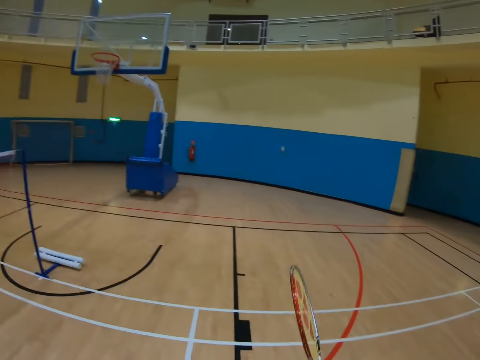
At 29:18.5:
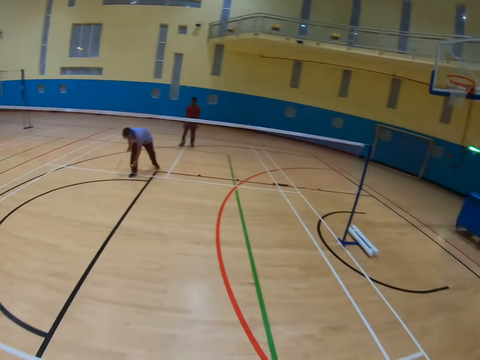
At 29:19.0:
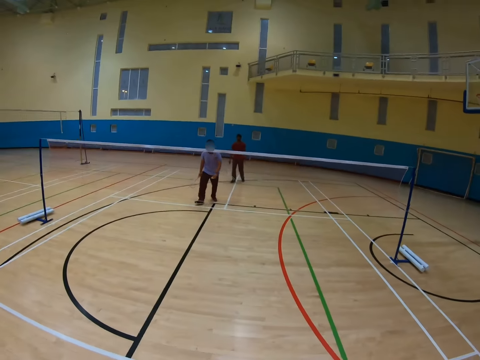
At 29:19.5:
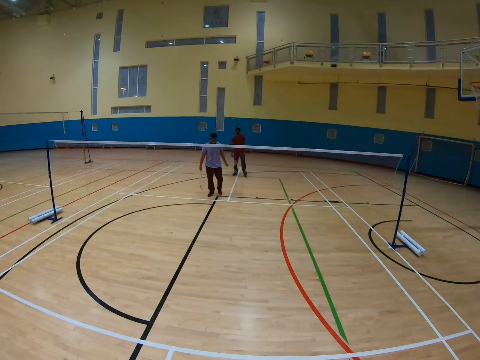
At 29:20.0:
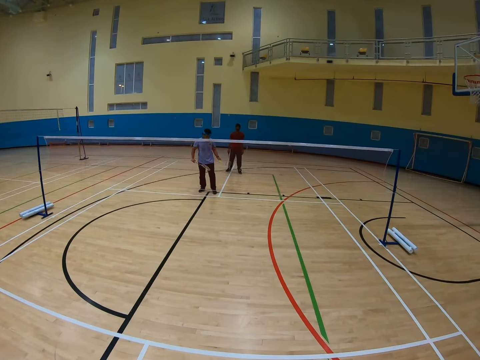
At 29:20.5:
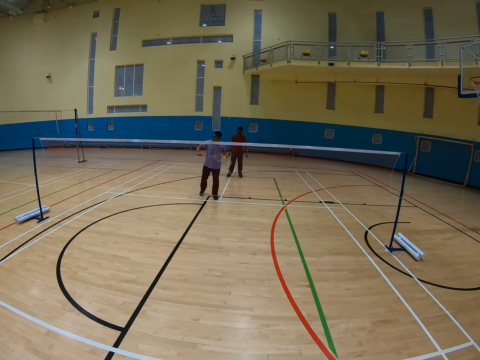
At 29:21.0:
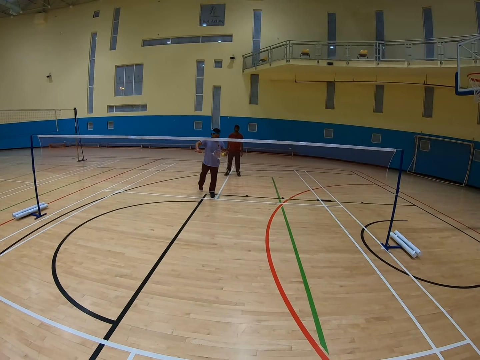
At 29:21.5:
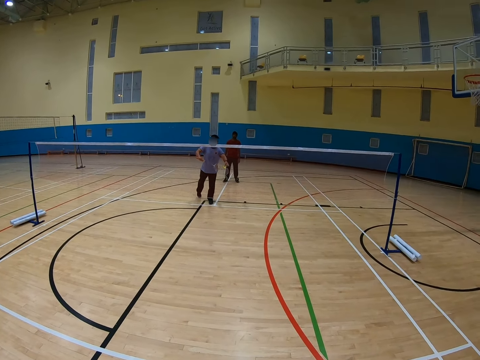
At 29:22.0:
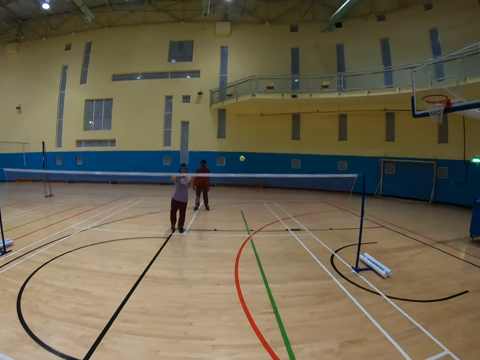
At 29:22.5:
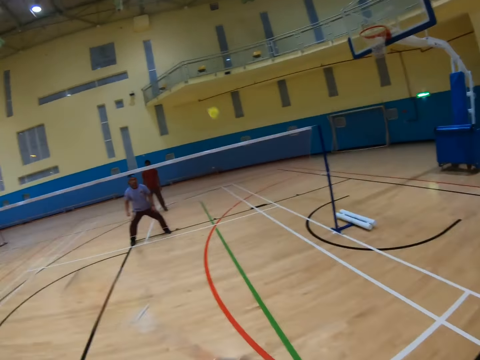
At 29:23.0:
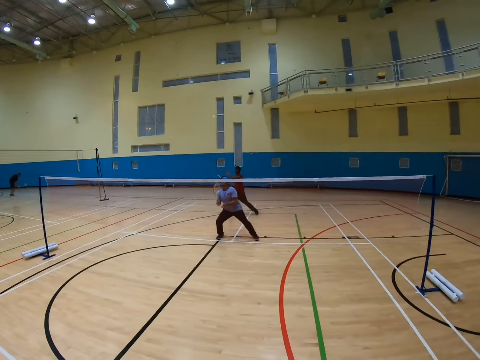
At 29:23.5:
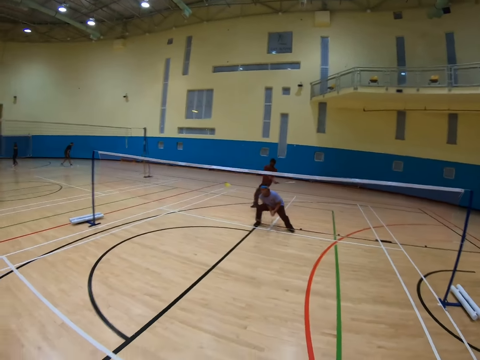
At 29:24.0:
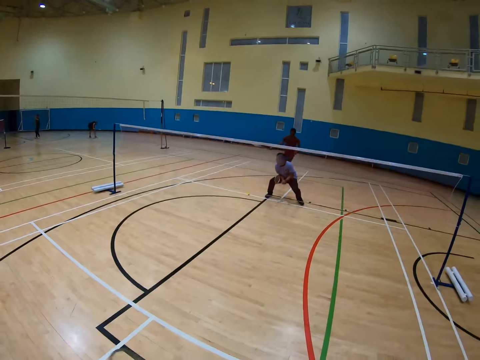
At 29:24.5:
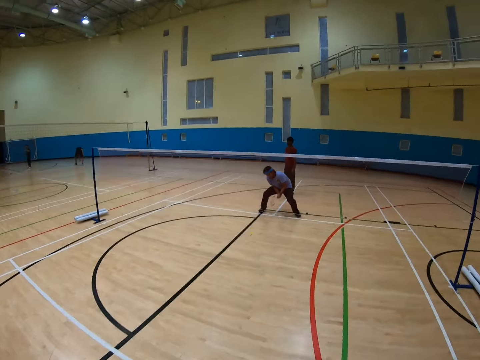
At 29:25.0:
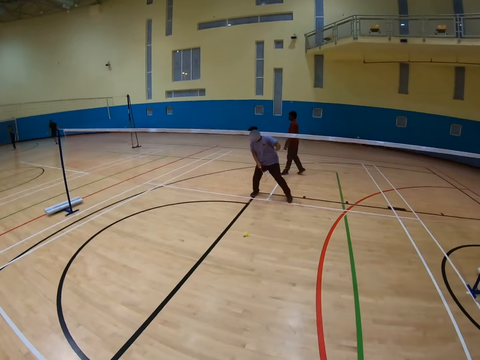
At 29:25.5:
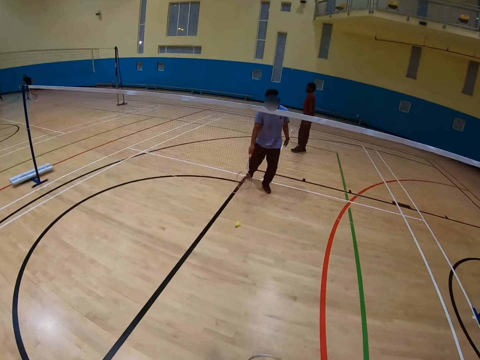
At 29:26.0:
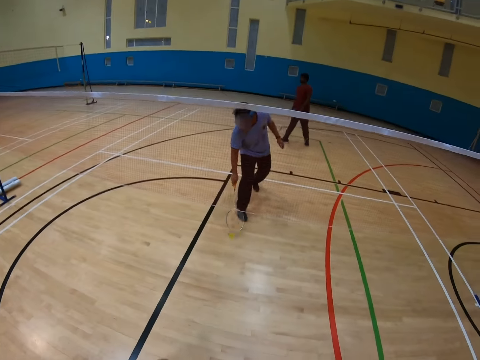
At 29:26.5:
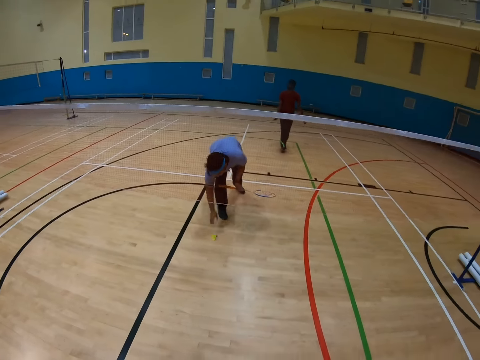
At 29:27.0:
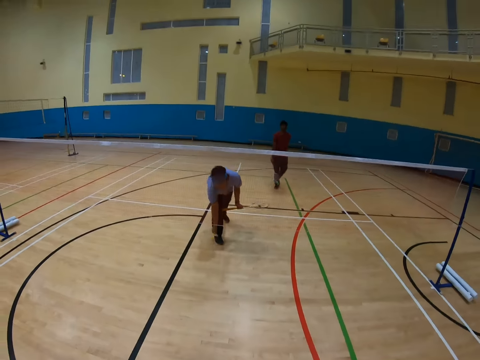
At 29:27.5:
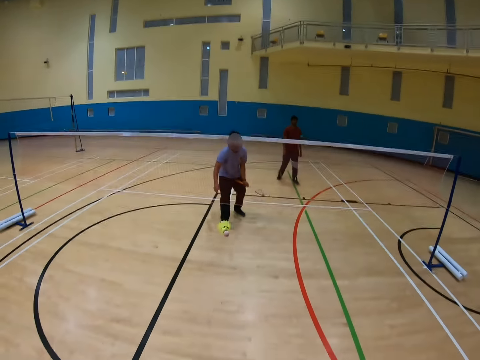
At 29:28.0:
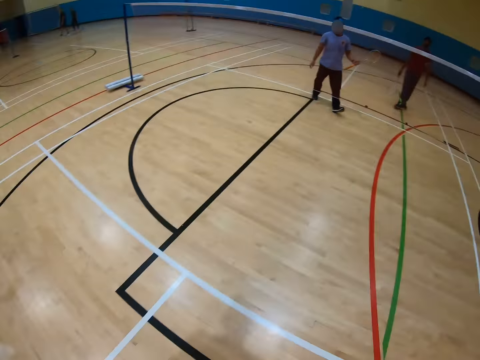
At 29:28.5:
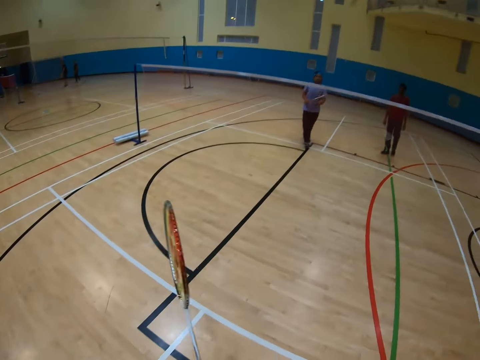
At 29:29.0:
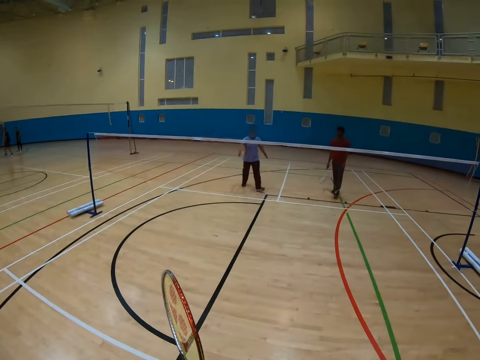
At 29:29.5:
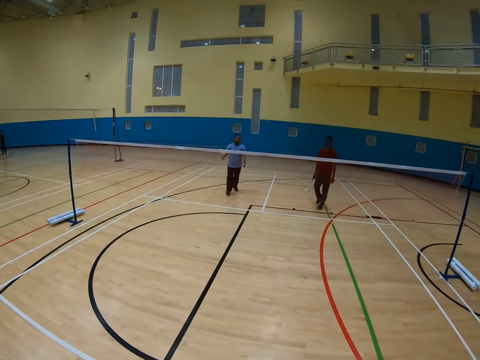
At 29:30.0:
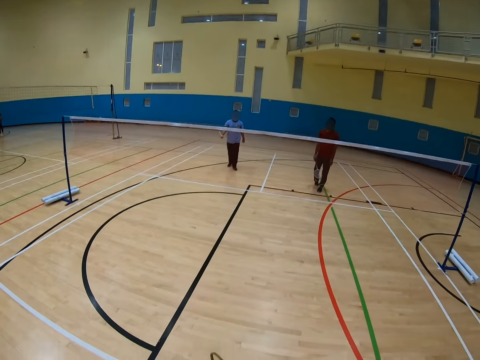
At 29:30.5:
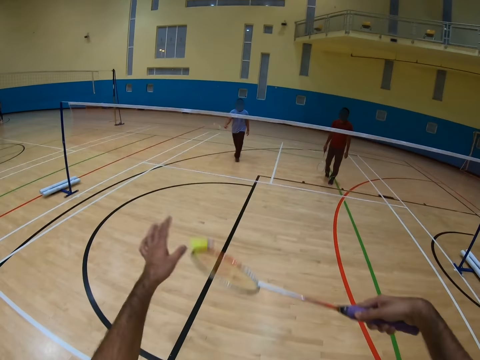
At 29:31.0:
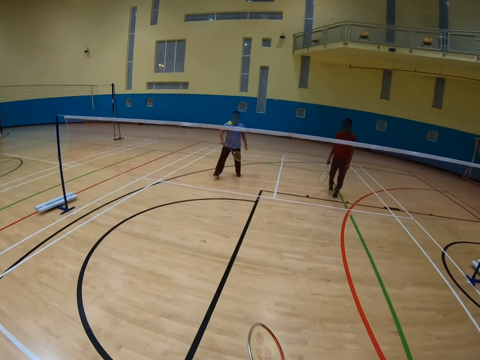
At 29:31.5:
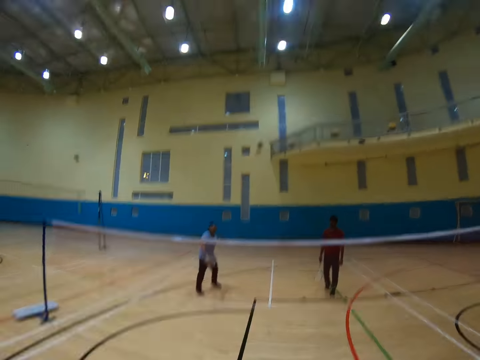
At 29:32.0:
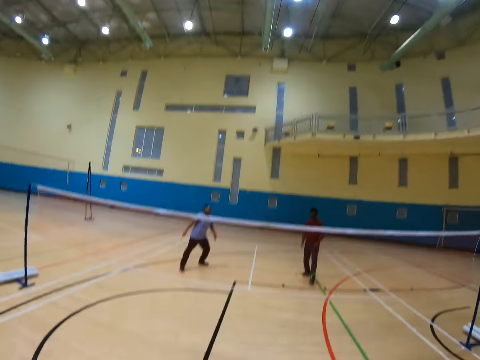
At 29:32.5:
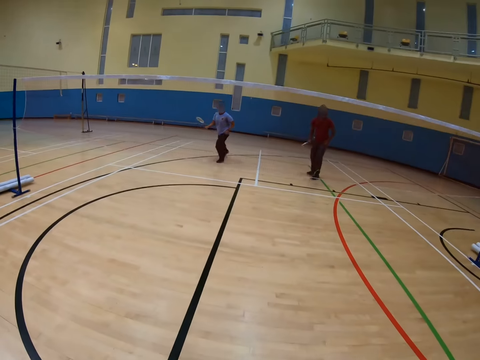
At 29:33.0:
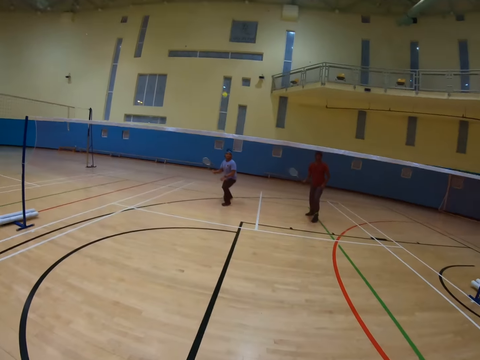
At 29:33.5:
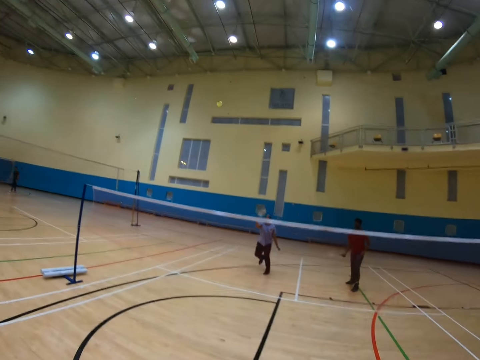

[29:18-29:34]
A man hits the shuttlecock. The camera wearer hits the shuttlecock. Another man hits the shuttlecock. The camera wearer plays badminton. The first man picks the shuttlecock and throws the shuttlecock. The camera wearer hits the shuttlecock. The first man hits the shuttlecock.

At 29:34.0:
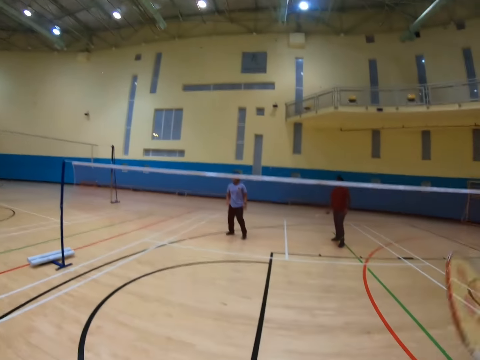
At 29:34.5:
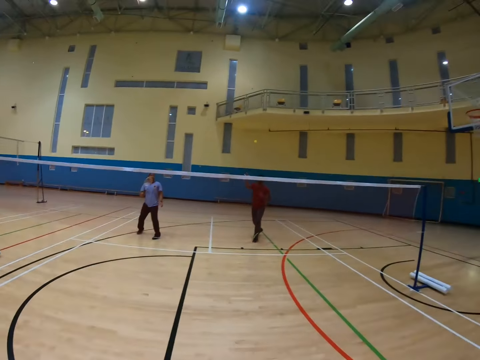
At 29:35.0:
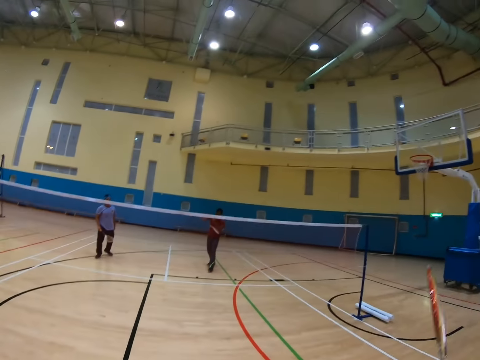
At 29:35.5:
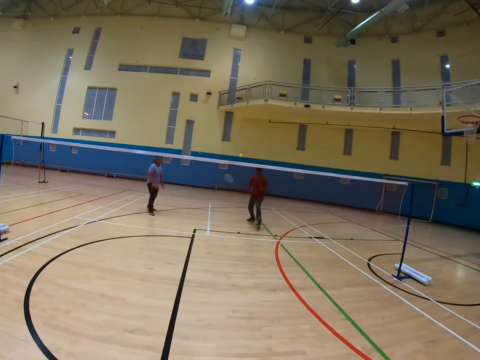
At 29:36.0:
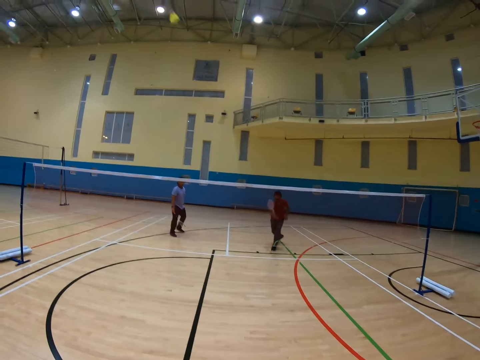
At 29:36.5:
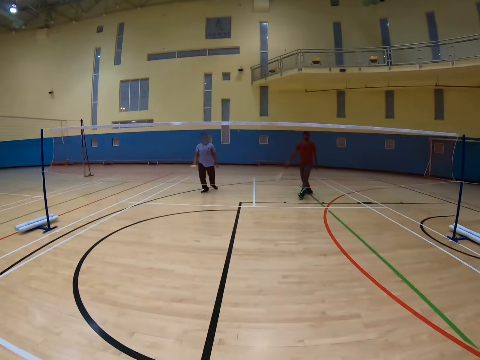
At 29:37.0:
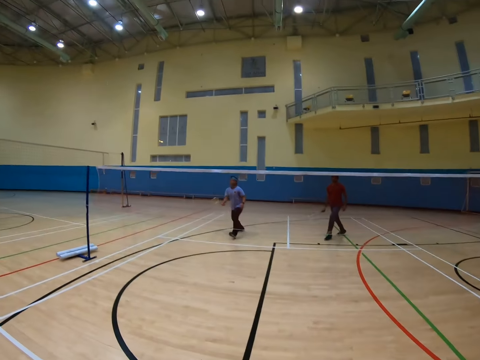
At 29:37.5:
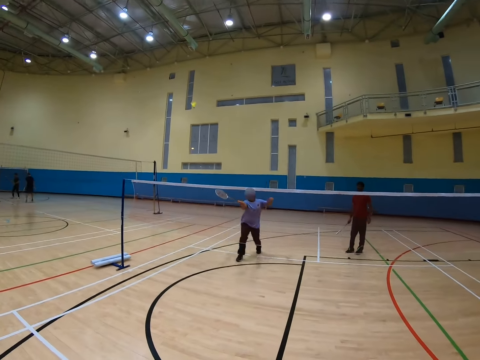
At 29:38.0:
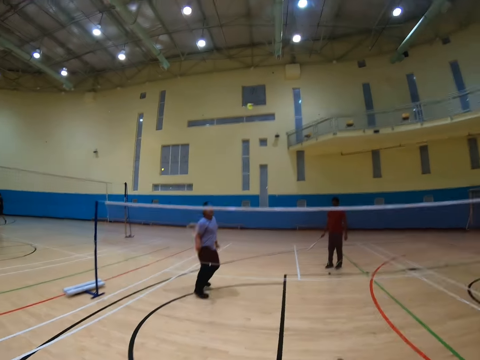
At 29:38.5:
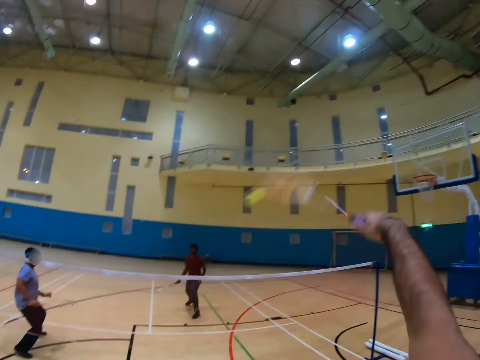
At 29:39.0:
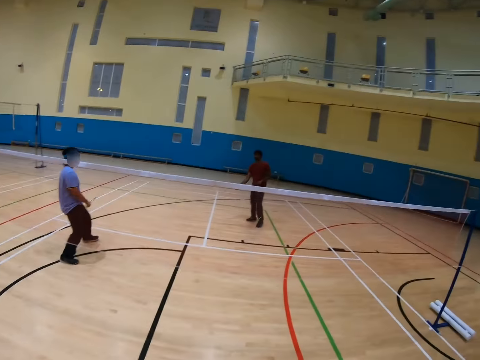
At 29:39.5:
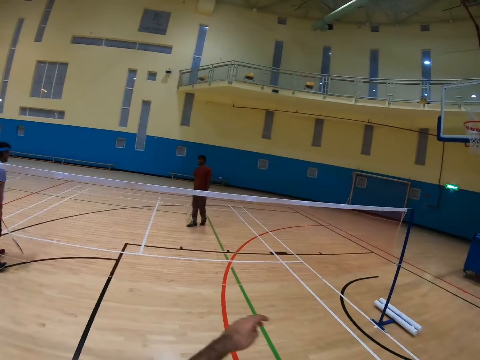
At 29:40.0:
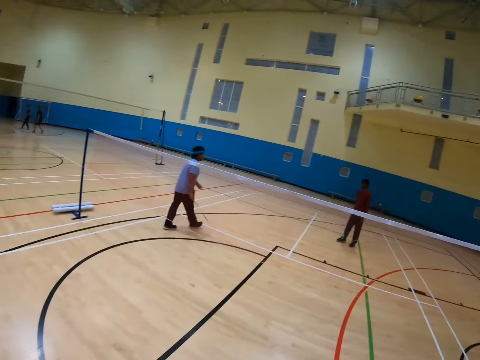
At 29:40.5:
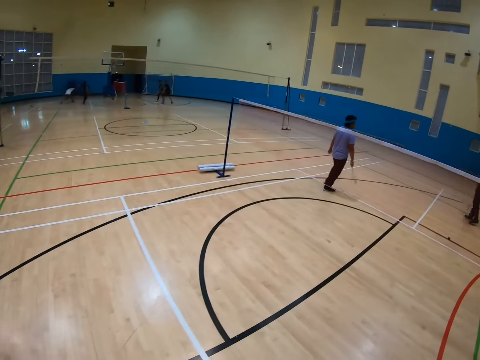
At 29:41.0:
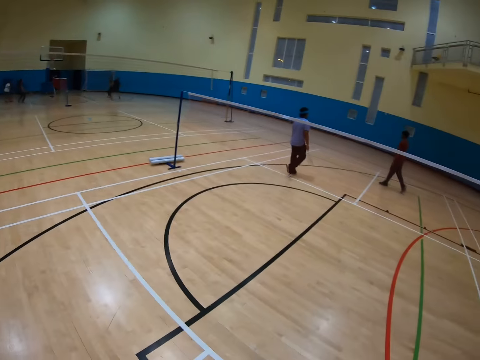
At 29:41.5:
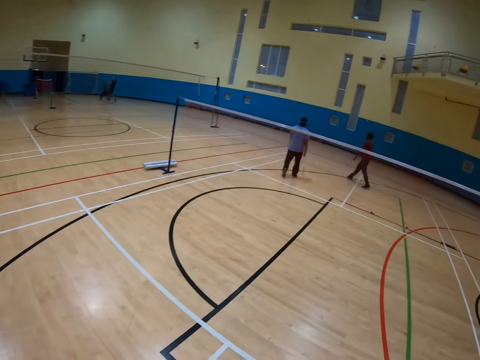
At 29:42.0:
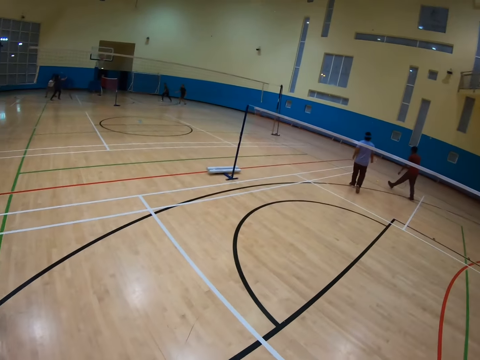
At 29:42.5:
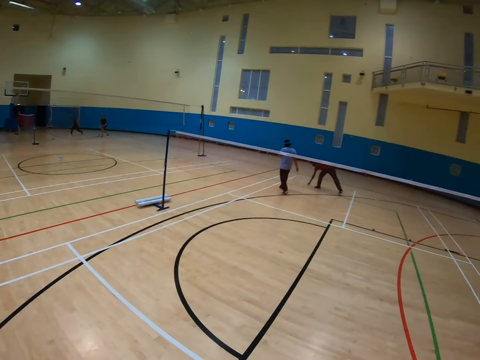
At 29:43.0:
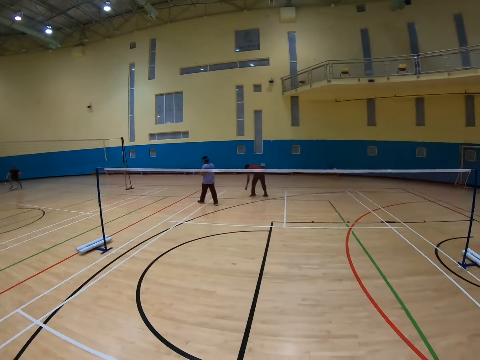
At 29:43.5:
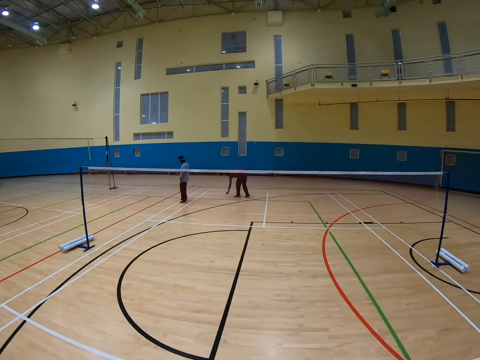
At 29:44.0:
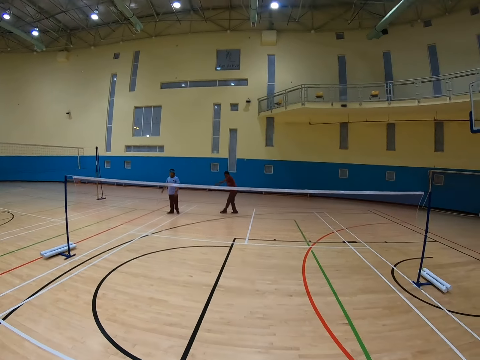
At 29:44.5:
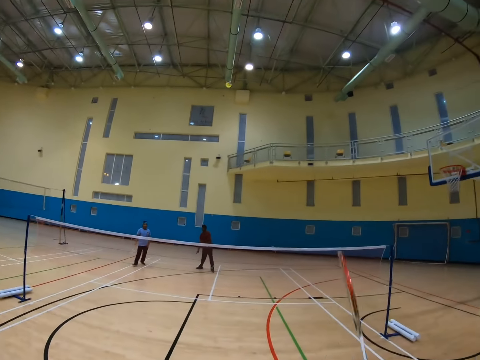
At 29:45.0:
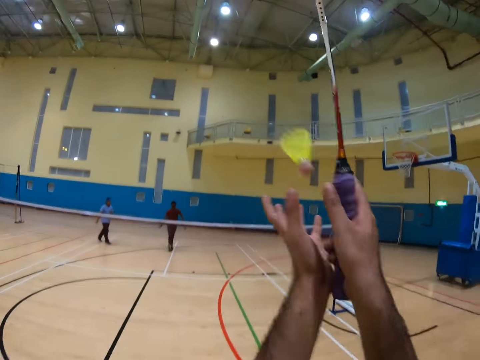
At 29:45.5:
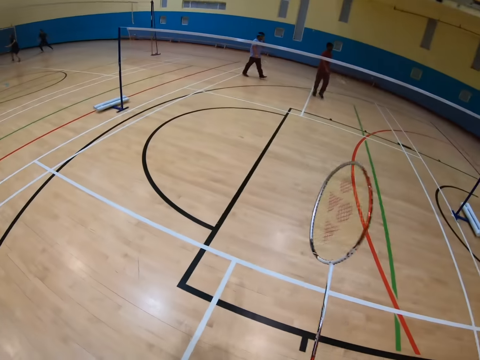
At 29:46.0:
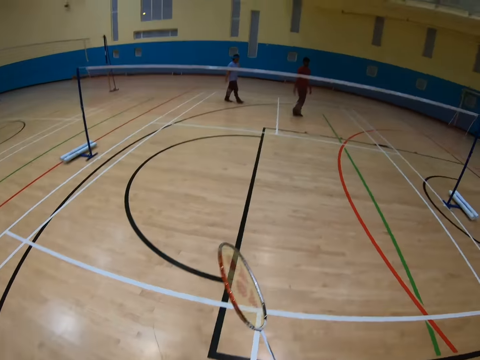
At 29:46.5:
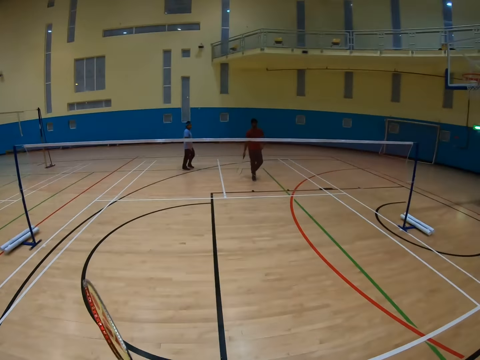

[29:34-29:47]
The camera wearer hits the shuttlecock. A man hits the shuttlecock. Another man hits the shuttlecock. The camera wearer hits the shuttlecock. The second man walks in the badminton court. The first man walks in the badminton court. The first man picks the shuttlecock and throws the shuttlecock. The camera wearer catches the shuttlecock.
